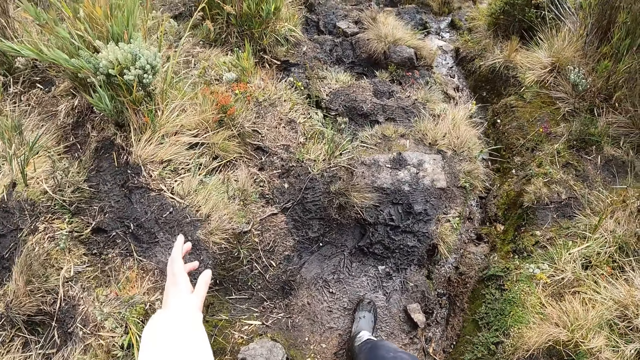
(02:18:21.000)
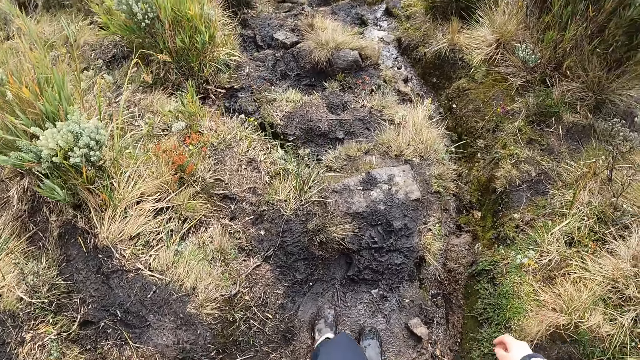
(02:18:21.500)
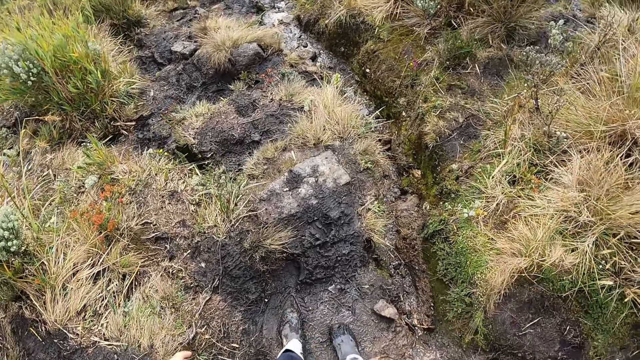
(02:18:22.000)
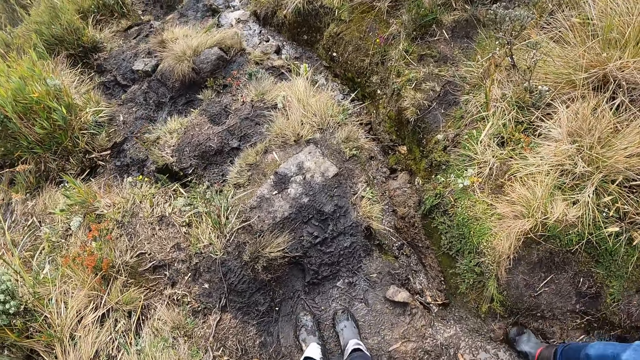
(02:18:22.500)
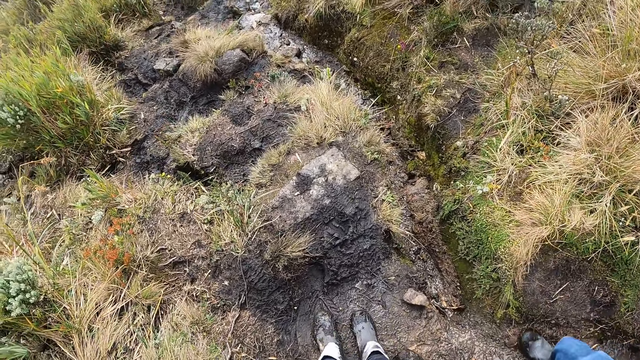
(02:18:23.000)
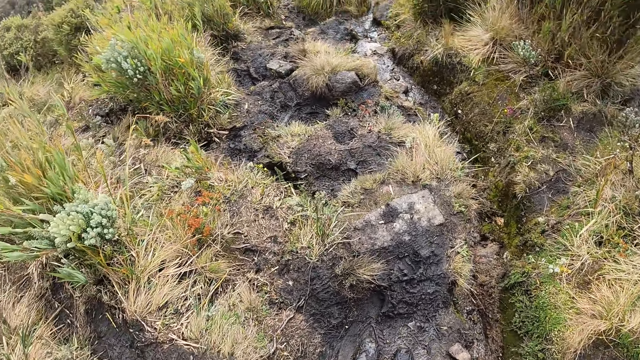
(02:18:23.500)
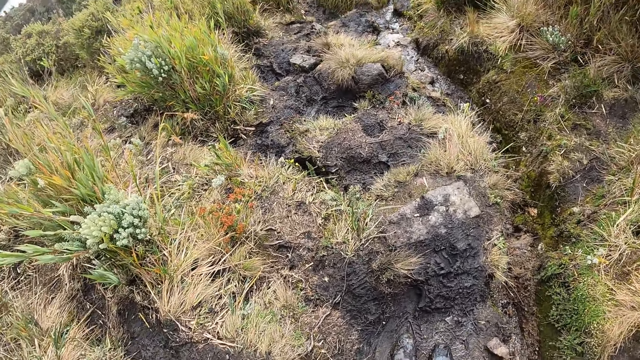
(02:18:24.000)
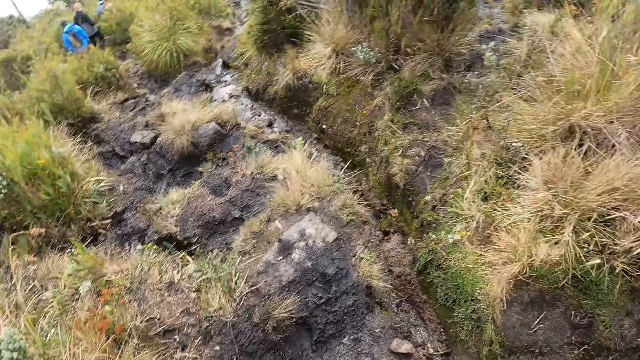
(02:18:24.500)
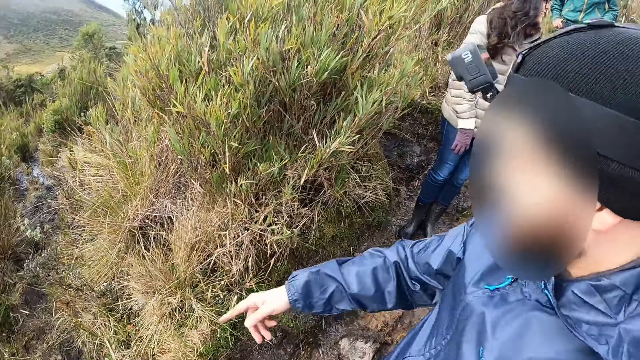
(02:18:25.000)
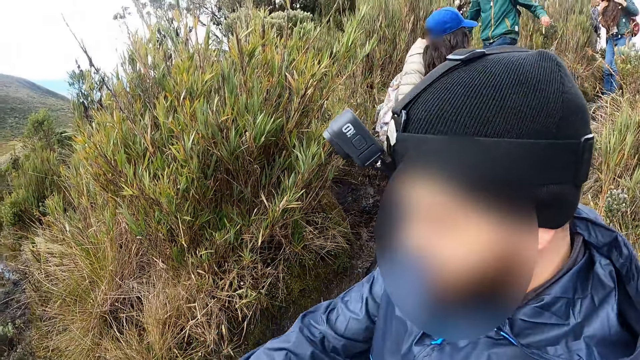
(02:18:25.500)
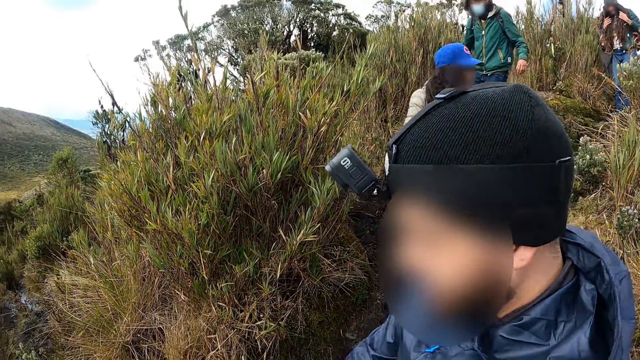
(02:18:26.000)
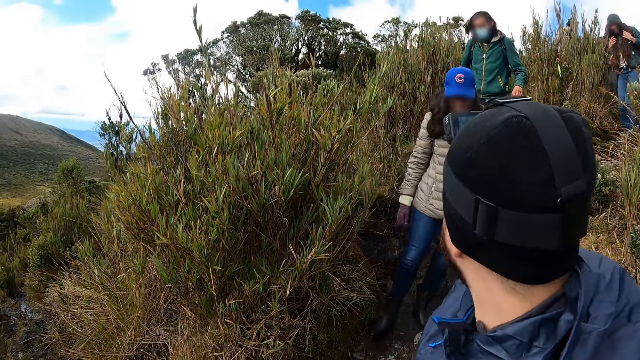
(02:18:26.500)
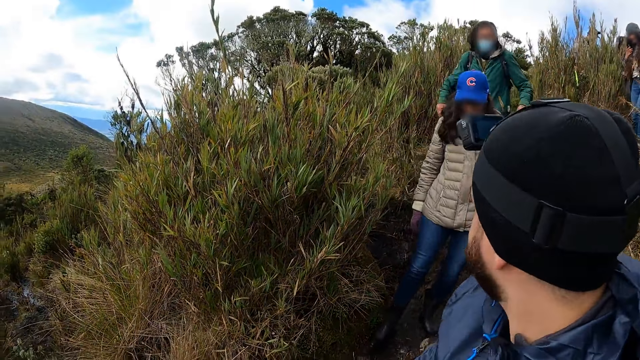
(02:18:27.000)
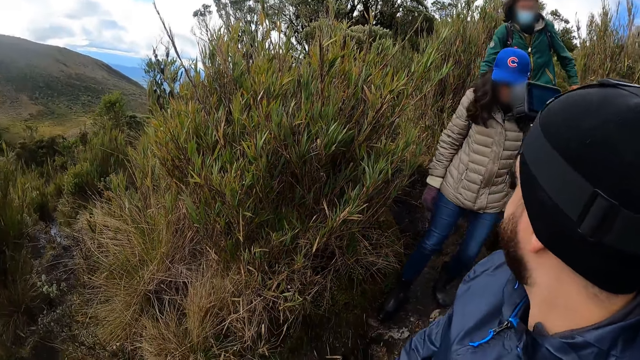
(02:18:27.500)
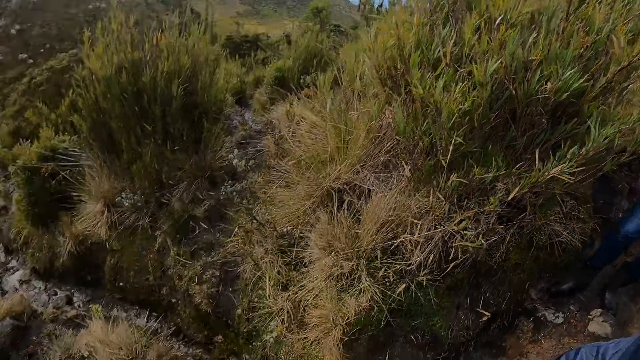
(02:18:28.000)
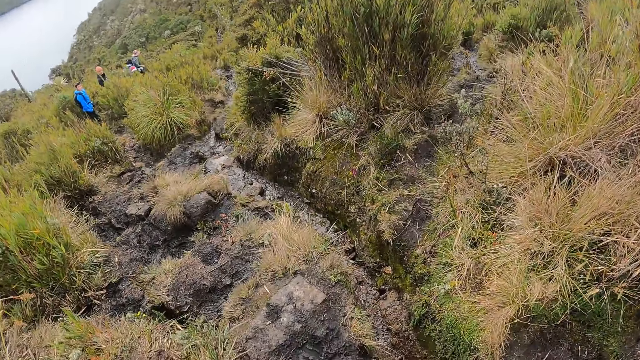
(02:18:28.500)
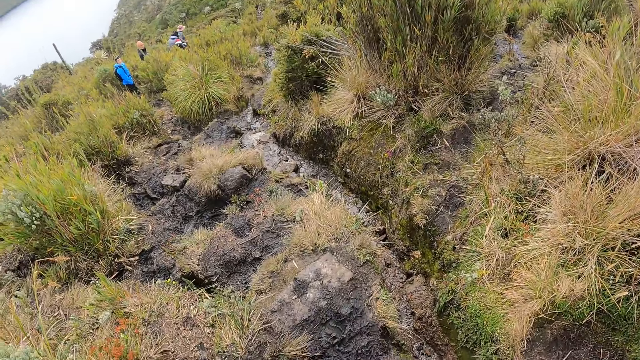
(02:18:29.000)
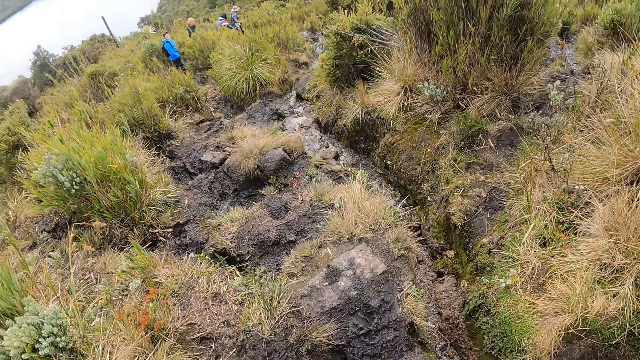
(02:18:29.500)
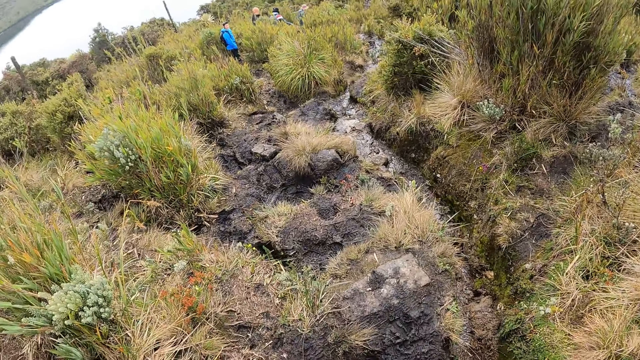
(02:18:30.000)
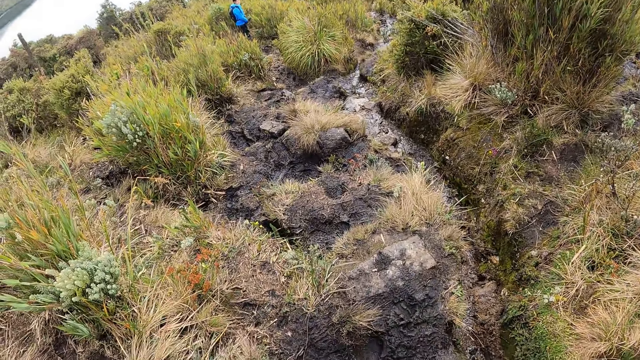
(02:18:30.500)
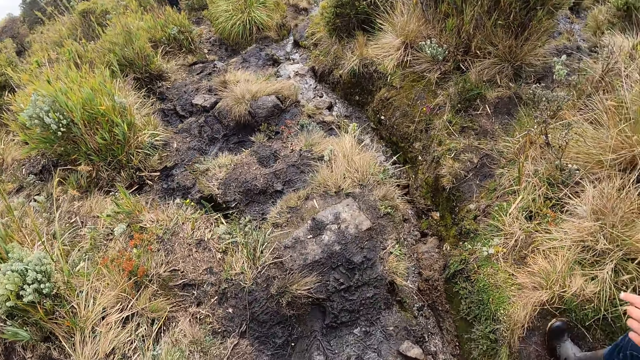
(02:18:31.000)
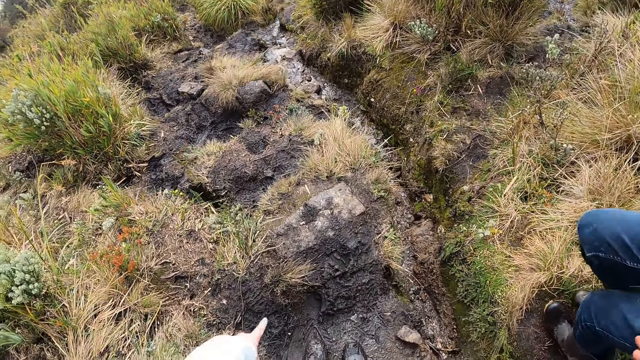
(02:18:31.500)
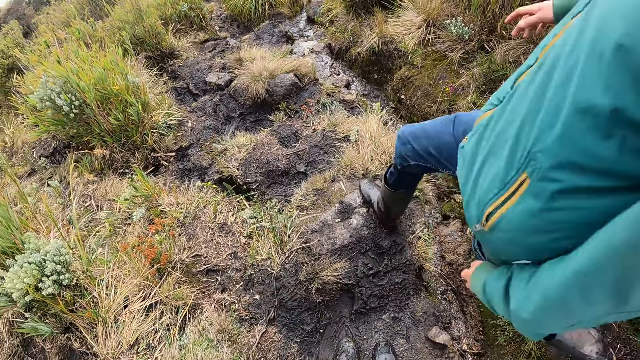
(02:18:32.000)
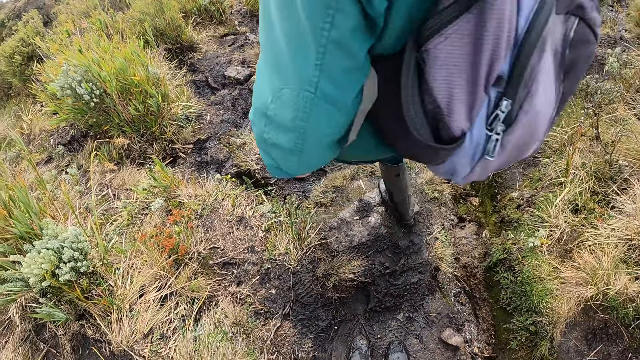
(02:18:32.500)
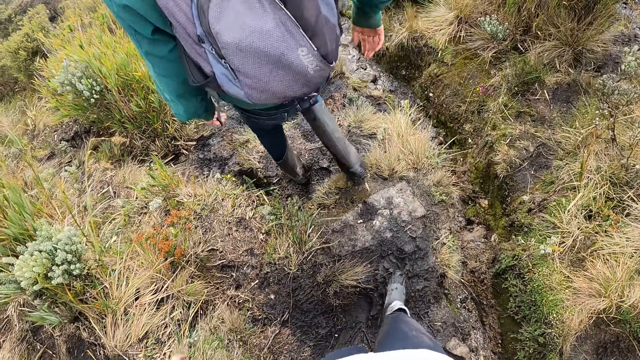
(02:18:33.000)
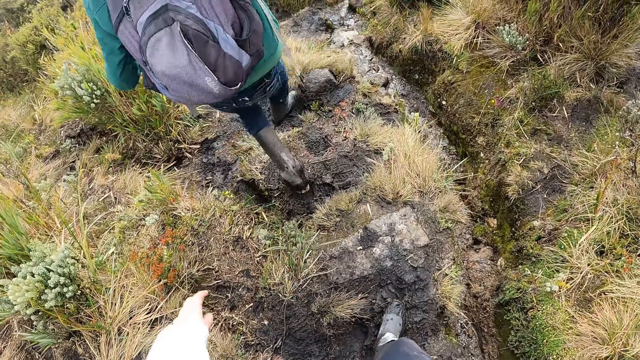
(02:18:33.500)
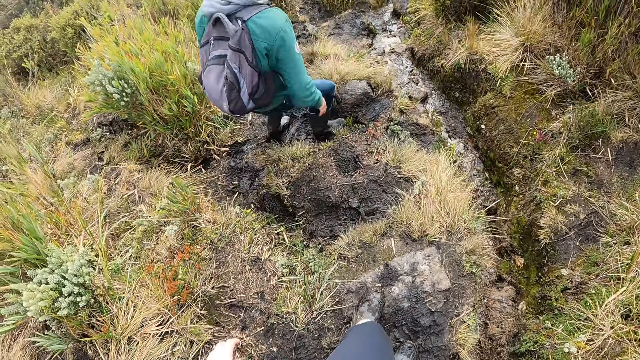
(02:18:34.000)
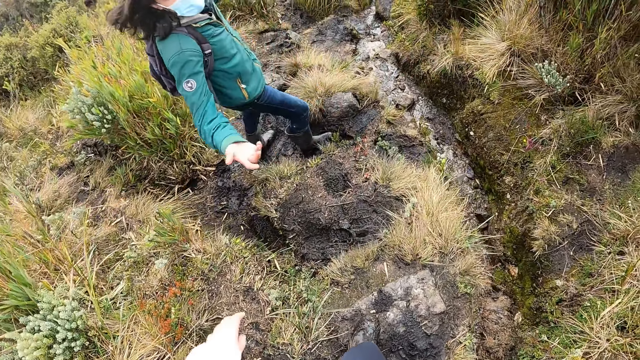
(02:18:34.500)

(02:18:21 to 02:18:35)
The camera wearer looks around. They look at the colleagues. A man looks at the colleagues. The camera wearer looks around the shrubs. Another man walks past the camera wearer.

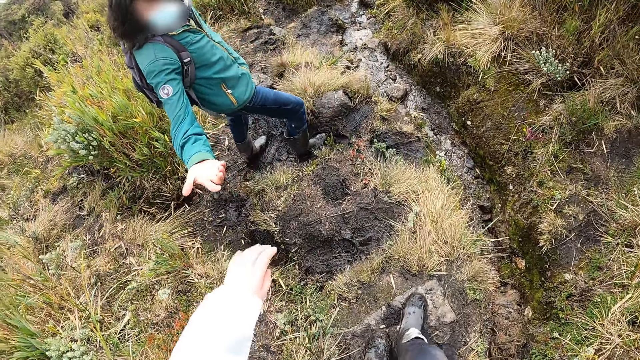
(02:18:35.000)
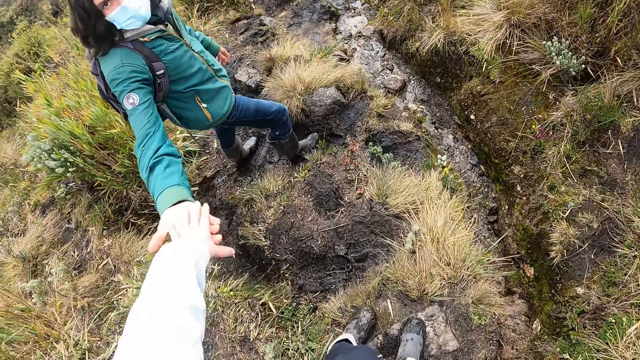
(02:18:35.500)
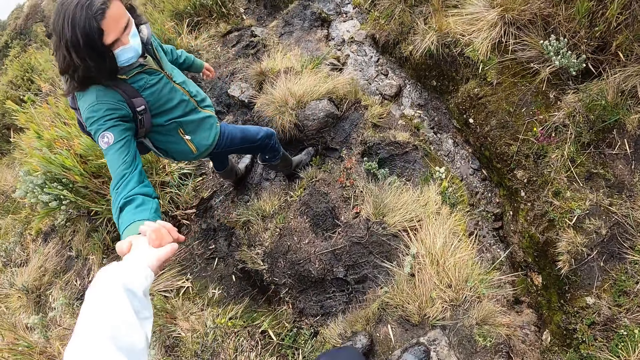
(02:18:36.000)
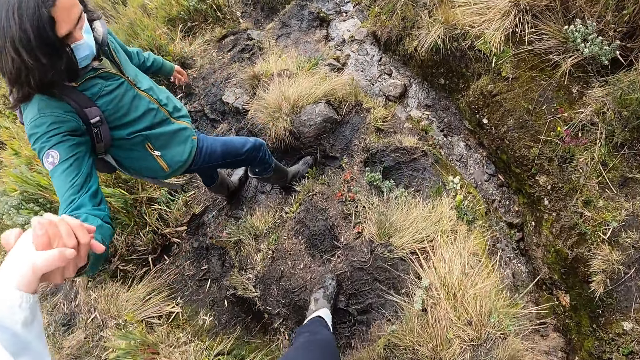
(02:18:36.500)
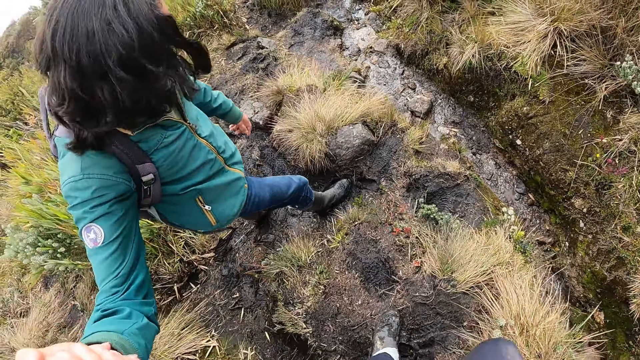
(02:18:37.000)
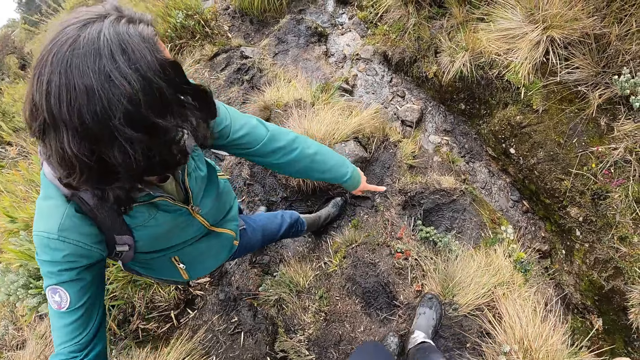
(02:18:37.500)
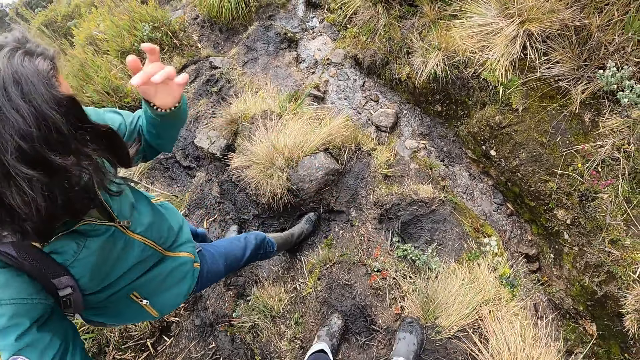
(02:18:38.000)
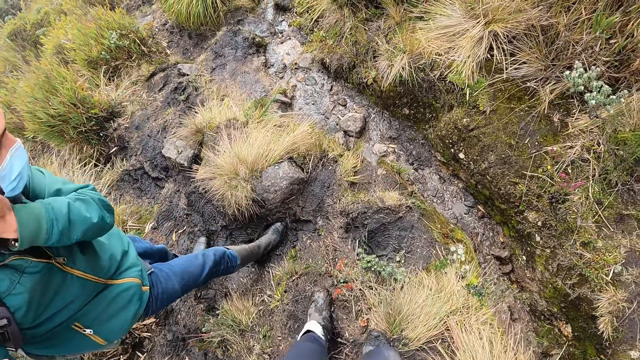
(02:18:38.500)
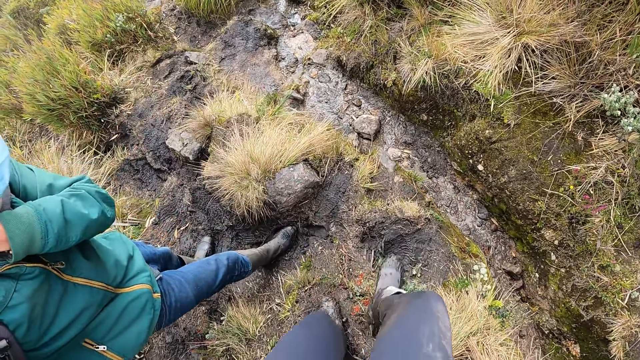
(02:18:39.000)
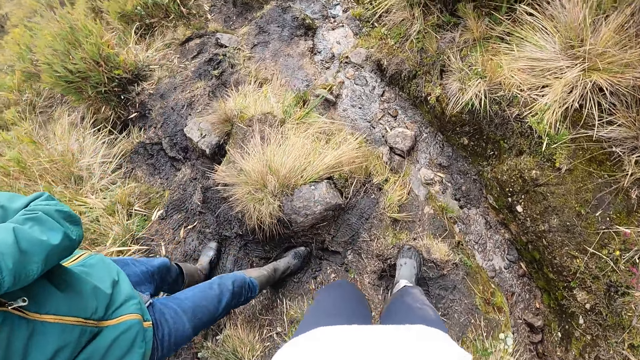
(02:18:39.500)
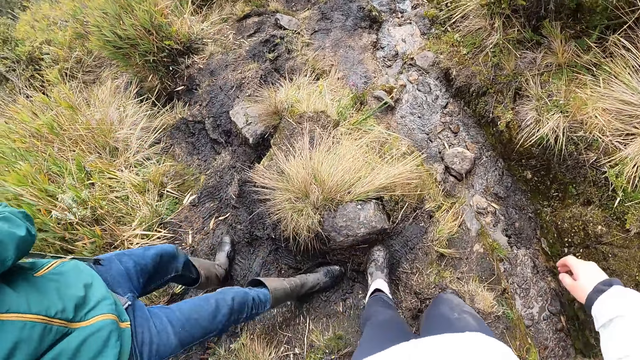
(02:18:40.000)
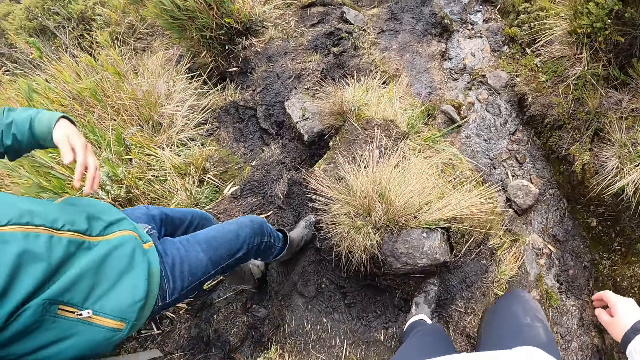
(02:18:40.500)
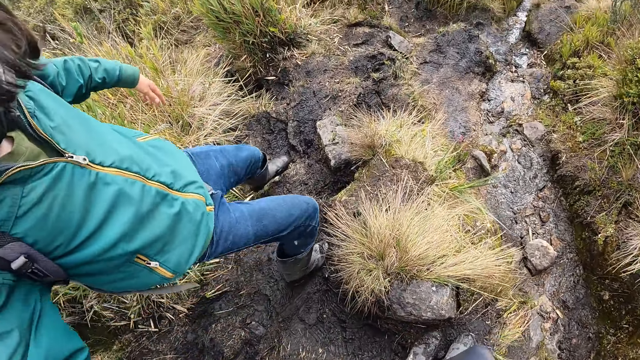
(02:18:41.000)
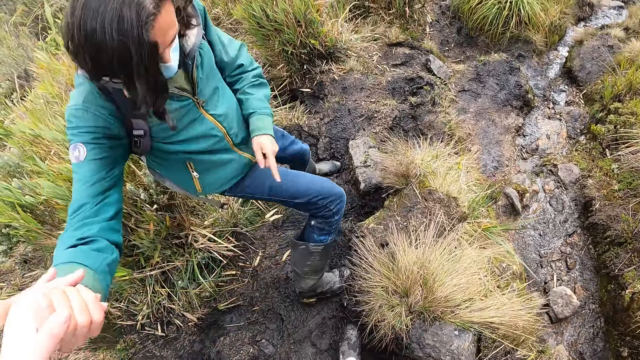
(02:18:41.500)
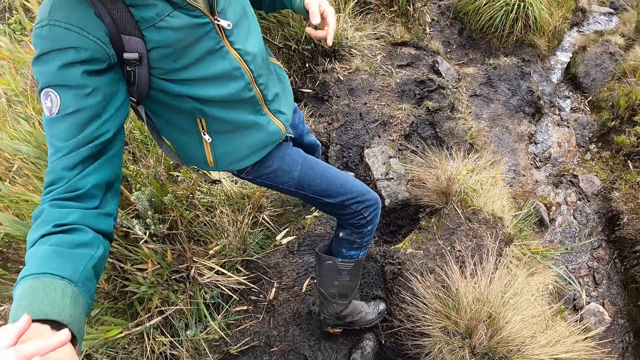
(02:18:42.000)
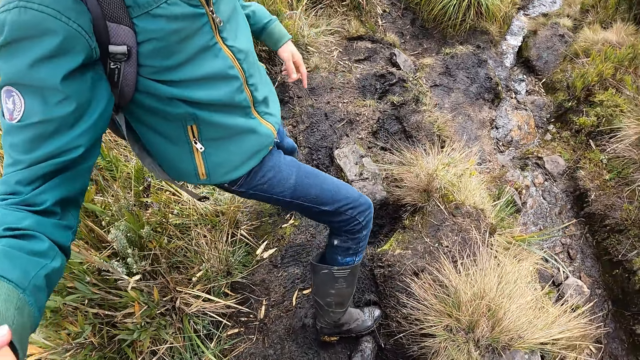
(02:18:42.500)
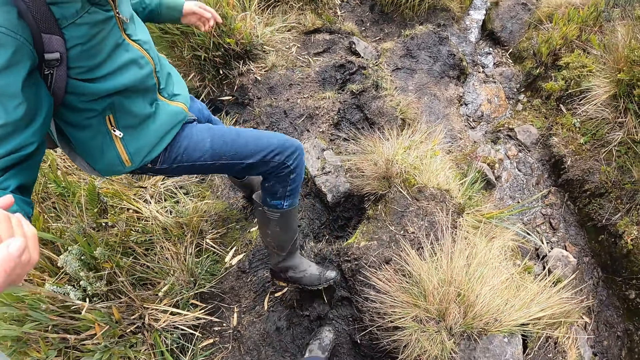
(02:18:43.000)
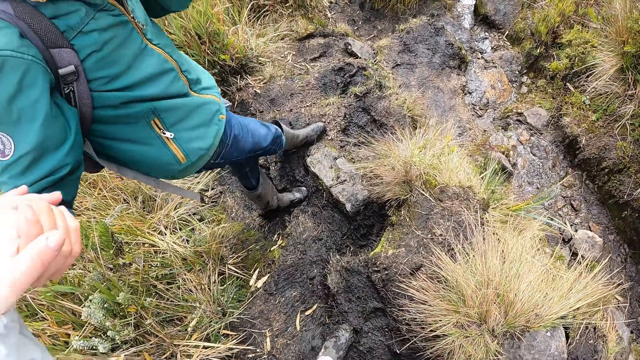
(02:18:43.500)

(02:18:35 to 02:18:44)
A man holds the camera wearer's hand. The camera wearer holds the man with her left hand. She steps on a rock. The man points down. The camera wearer interacts with the man. The man guides the camera wearer.
